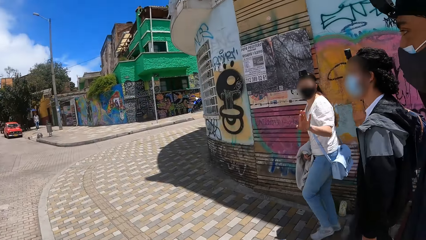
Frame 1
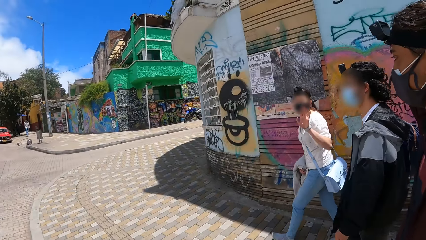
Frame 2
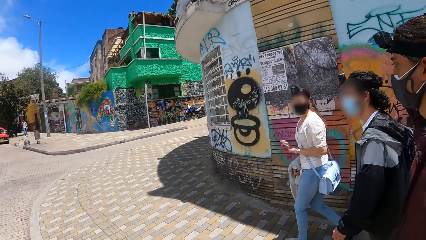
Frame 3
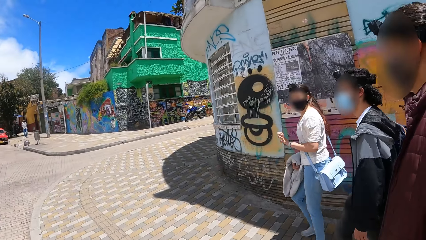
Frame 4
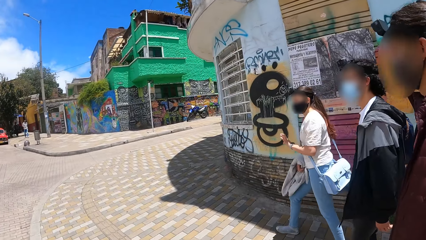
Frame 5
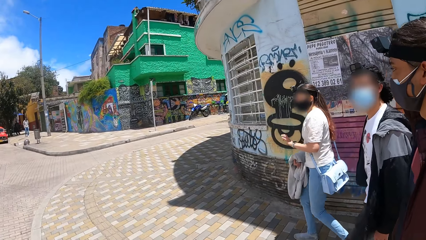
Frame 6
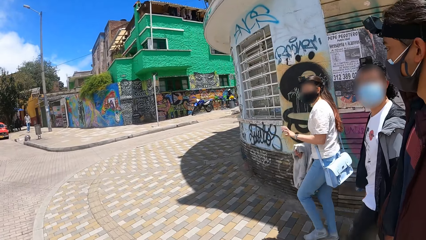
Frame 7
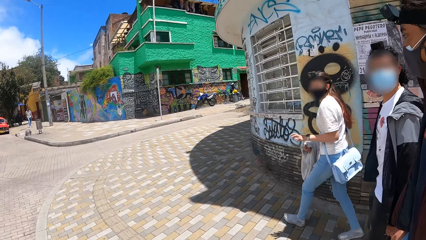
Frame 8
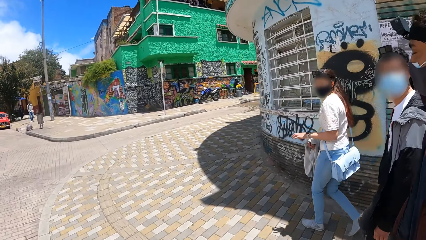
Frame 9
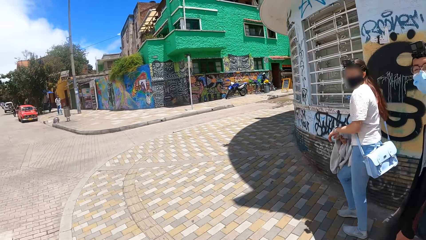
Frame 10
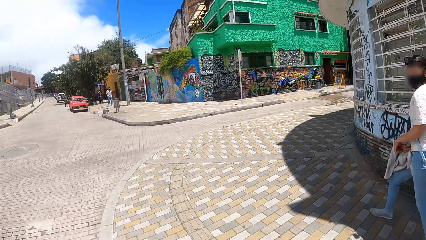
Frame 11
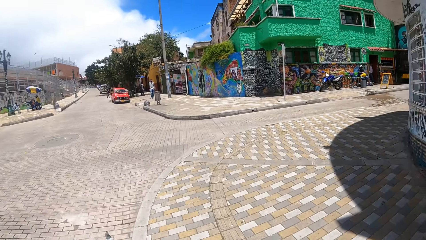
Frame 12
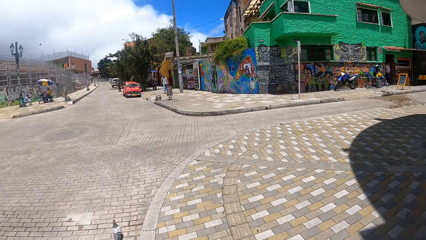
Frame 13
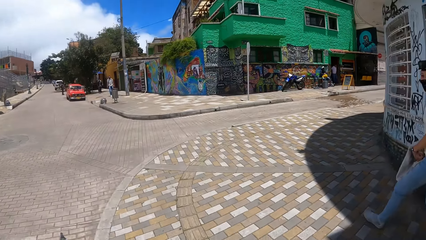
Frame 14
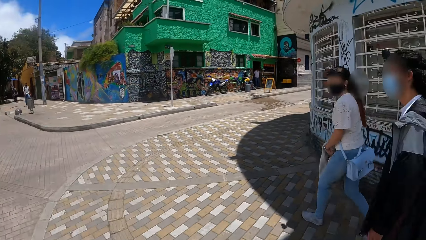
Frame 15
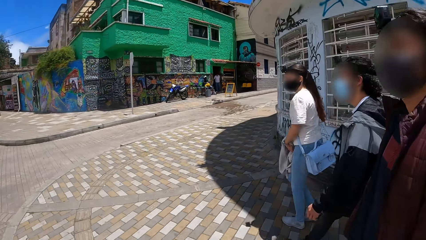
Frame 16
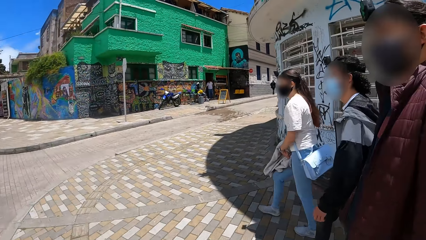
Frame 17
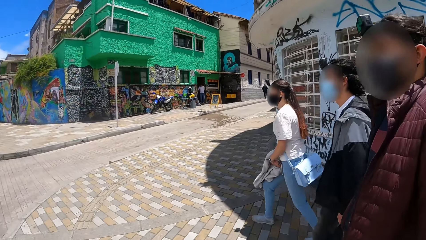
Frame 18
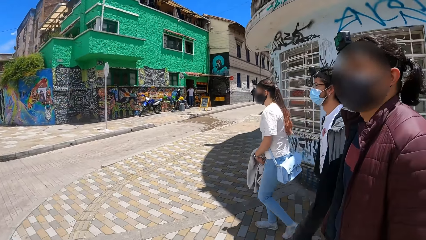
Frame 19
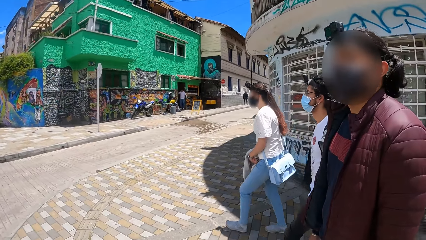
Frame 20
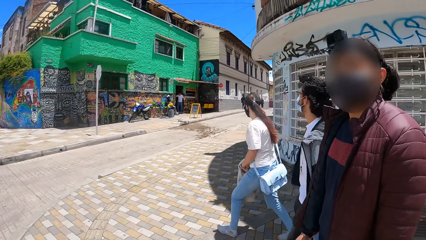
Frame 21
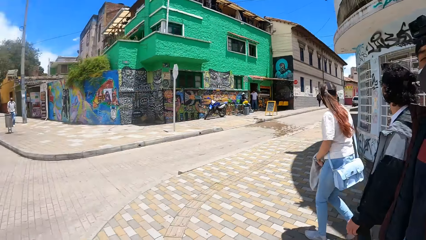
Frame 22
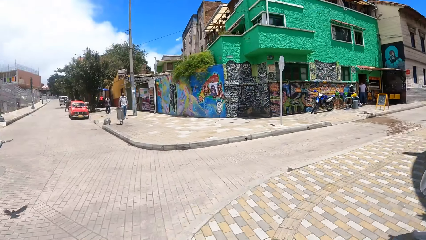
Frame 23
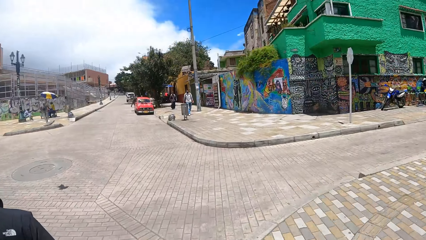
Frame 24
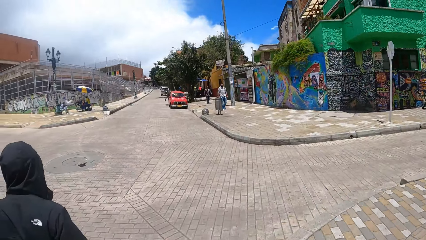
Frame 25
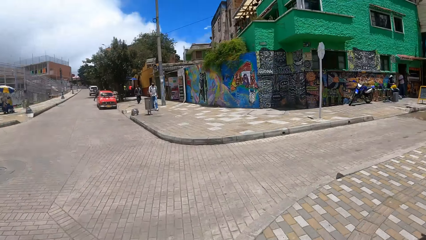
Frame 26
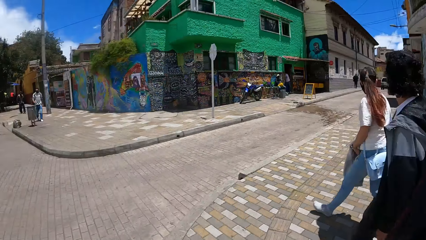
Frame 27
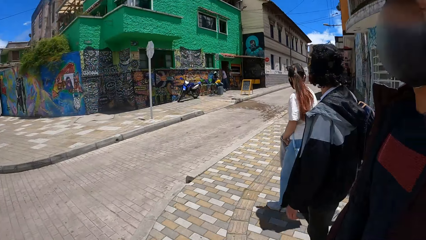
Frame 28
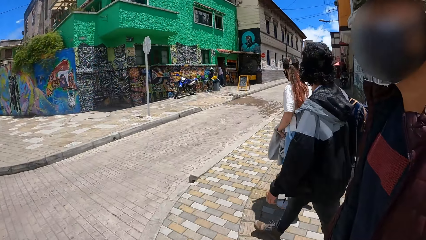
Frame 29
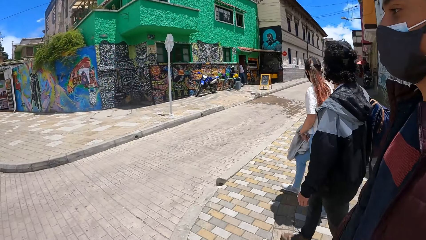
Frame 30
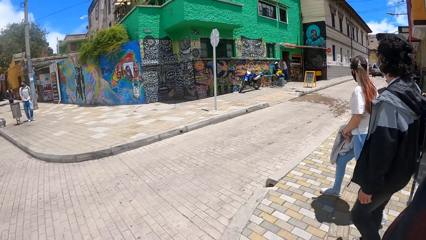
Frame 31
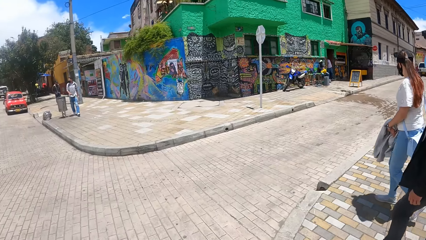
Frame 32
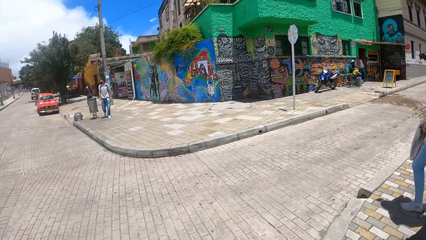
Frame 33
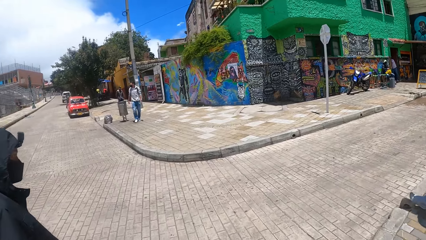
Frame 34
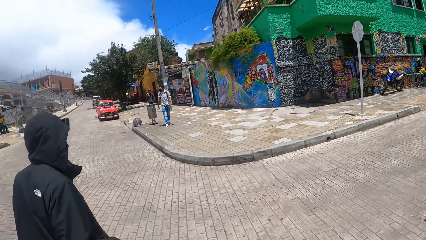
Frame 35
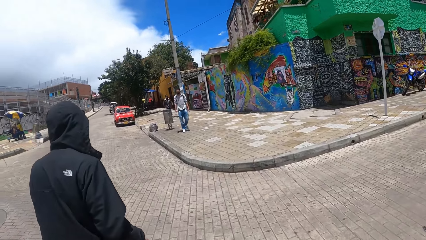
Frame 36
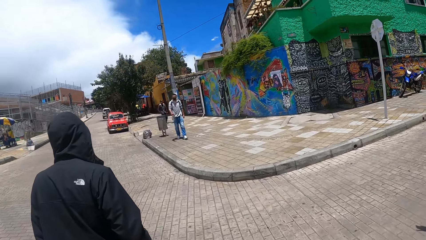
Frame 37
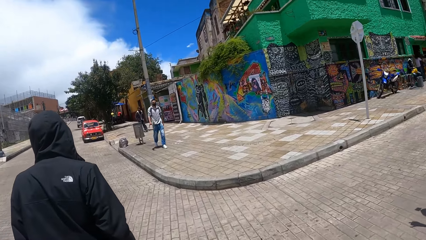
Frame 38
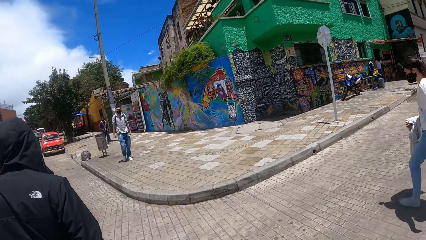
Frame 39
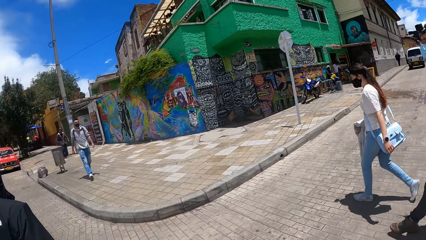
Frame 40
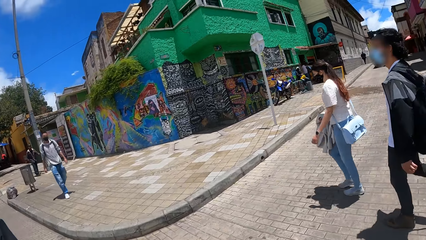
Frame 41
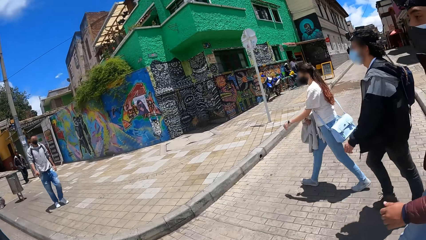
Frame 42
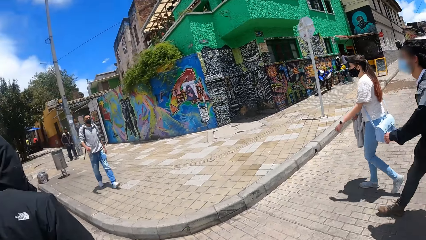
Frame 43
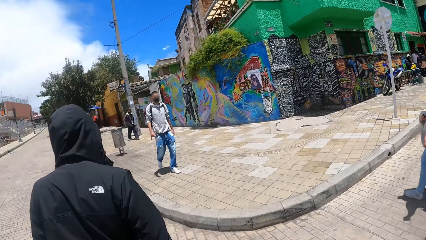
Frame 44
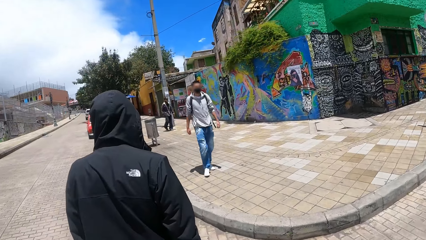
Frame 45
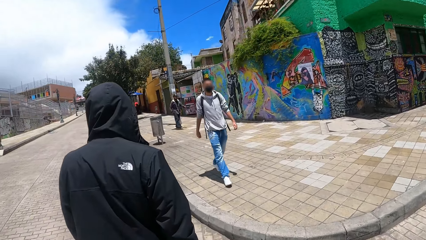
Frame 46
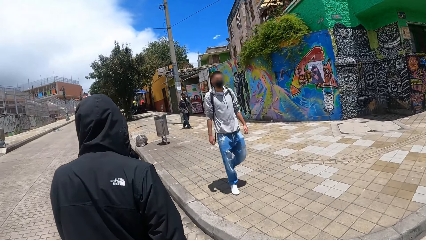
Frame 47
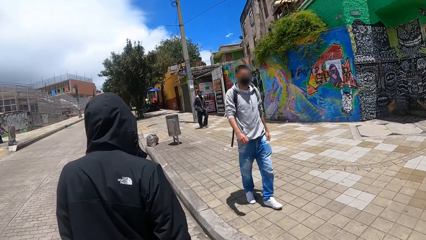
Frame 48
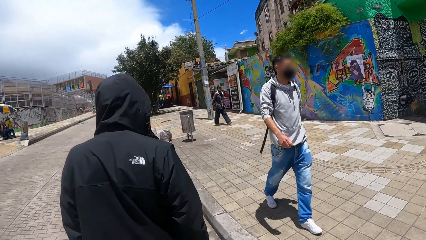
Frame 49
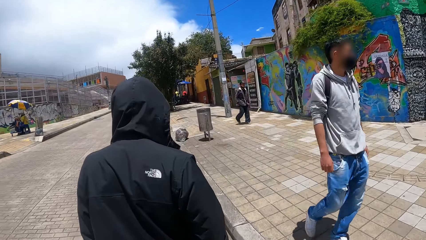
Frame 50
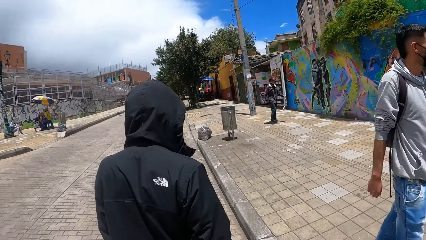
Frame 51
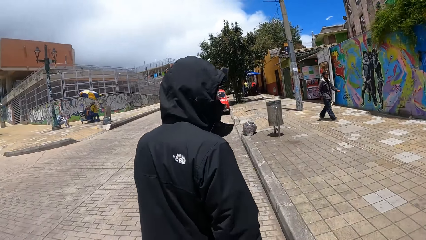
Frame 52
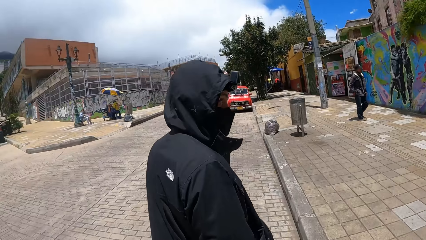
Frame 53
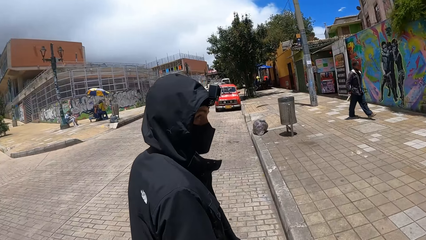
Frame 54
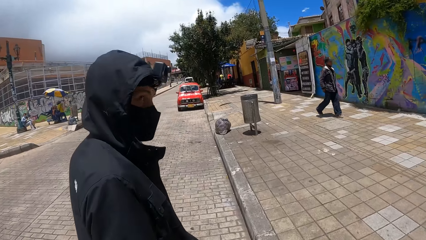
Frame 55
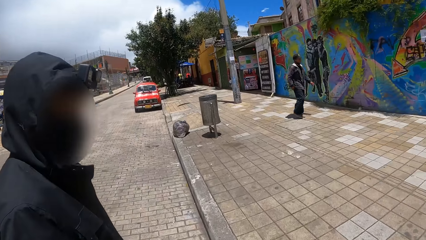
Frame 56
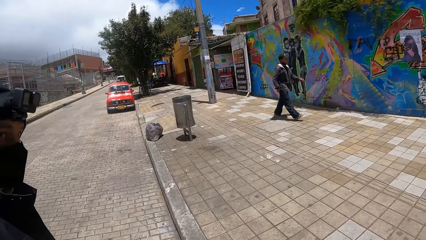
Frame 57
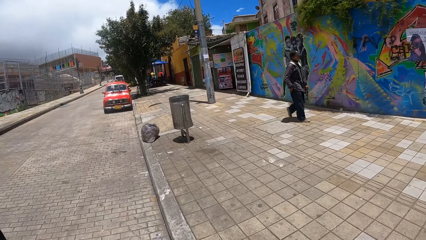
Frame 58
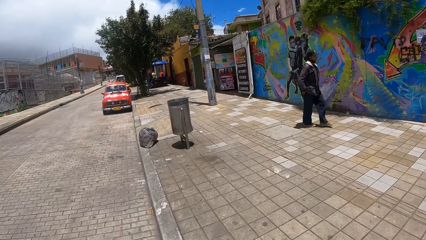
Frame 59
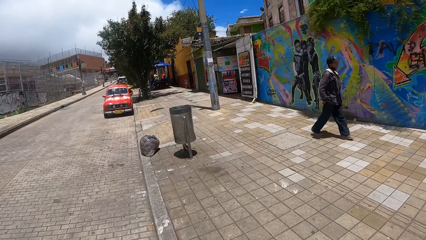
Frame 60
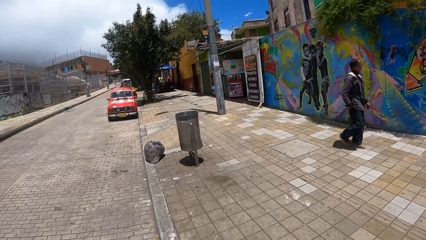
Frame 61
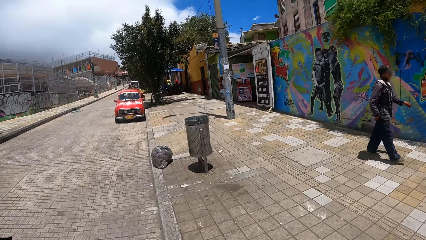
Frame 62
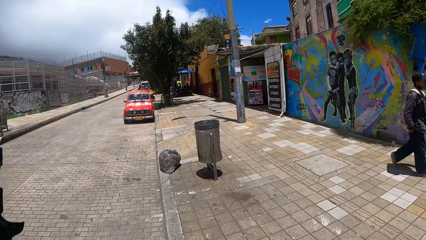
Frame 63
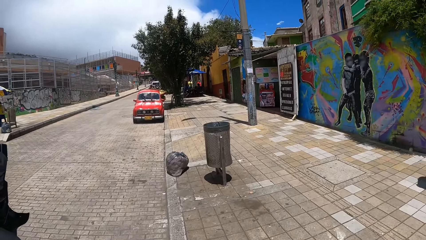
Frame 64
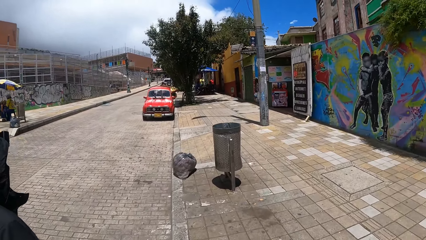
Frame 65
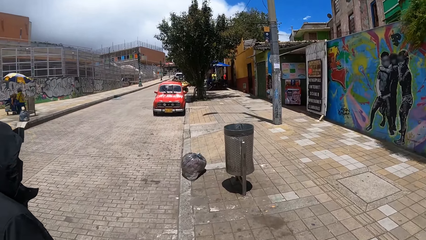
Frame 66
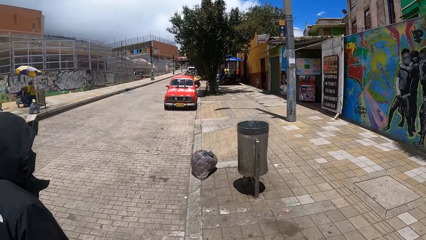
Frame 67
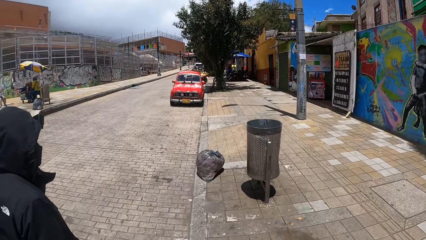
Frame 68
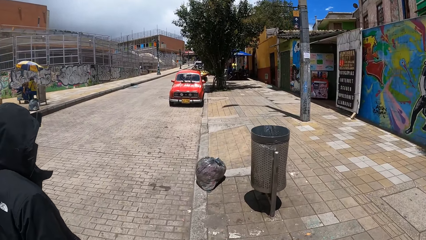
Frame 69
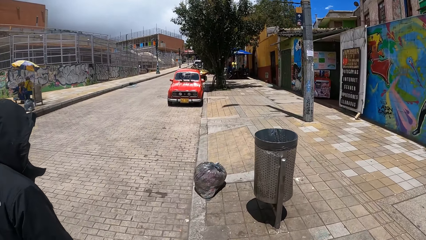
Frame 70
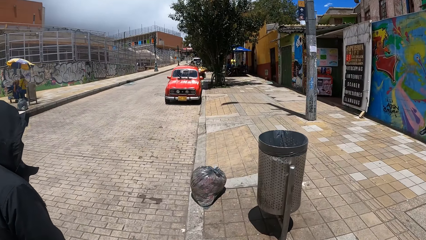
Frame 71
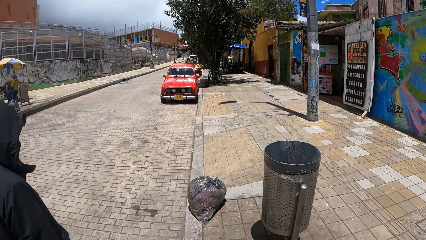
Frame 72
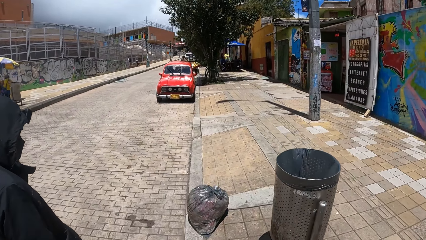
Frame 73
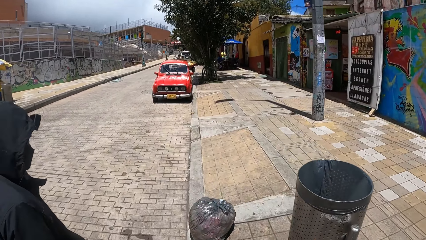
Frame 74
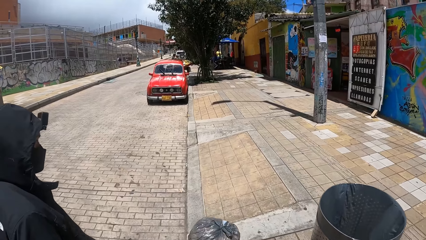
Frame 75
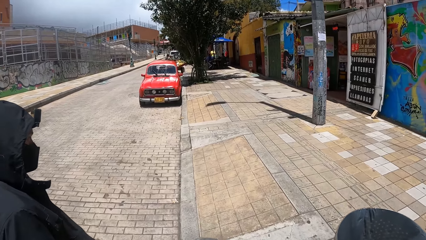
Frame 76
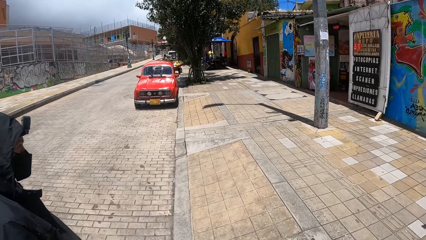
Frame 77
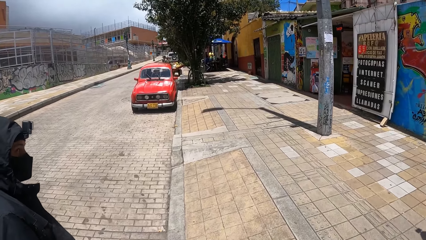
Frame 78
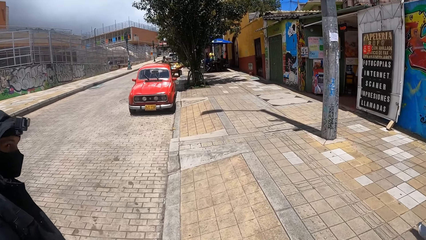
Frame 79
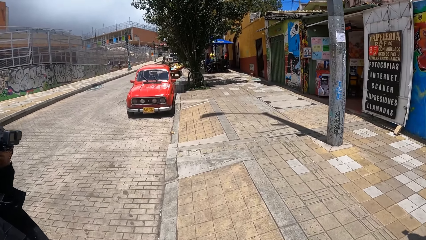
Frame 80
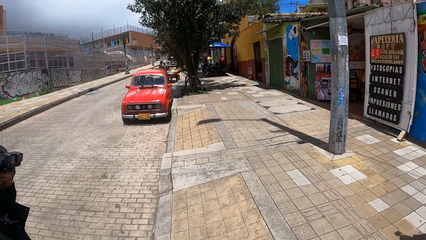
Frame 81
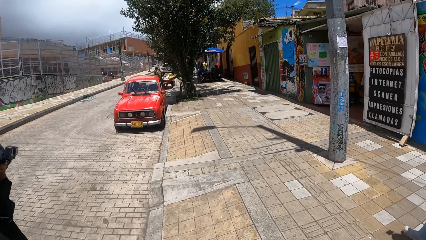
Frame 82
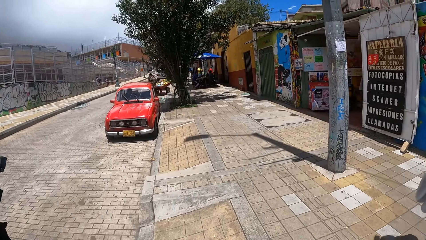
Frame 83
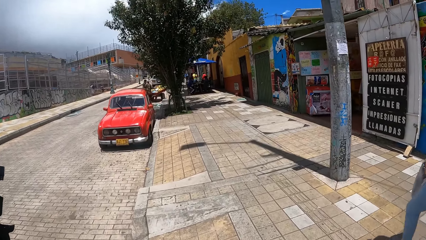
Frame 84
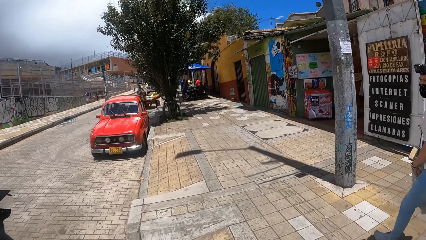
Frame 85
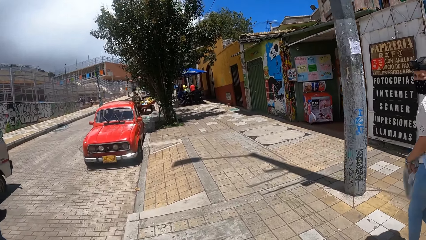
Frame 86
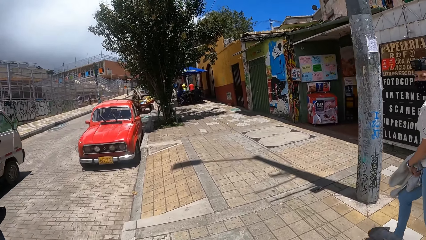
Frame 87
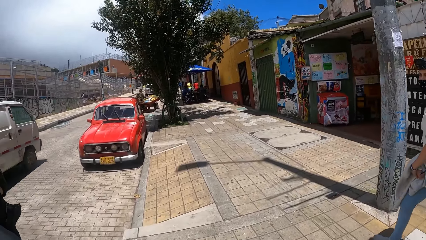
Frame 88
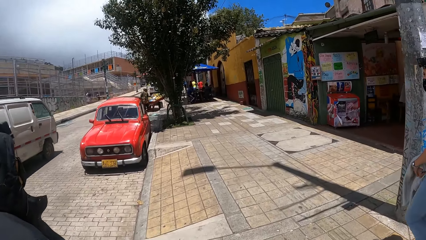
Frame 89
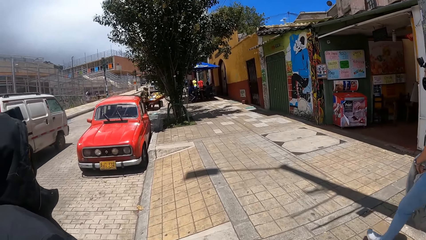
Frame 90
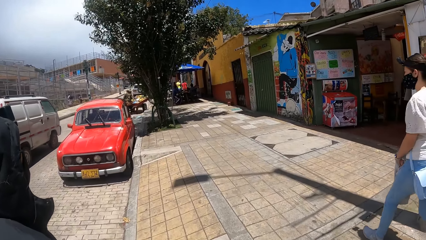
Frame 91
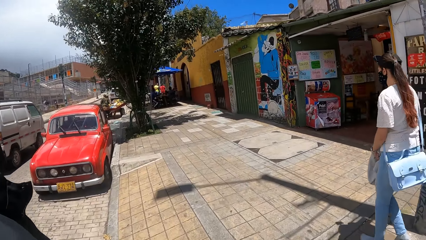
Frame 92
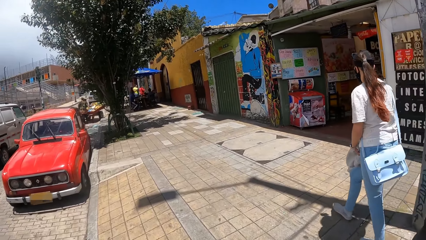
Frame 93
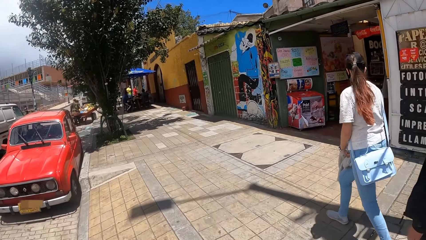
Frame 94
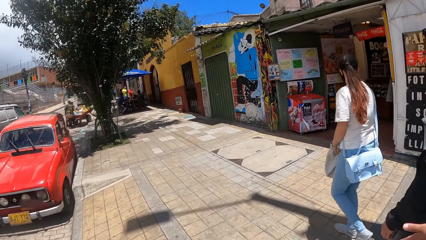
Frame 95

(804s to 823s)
The camera wearer interacts with a person. They walk on the pavement. They interact with the person. They look around. They walk on the pavement. They interact with the person. They cross the road. They walk on the road. Another person walks on the road. The camera wearer interacts with the other person. They walk on the pavement. The other person walks on the road. The camera wearer walks on the pavement.
